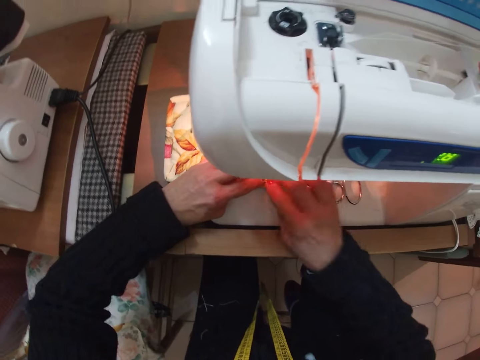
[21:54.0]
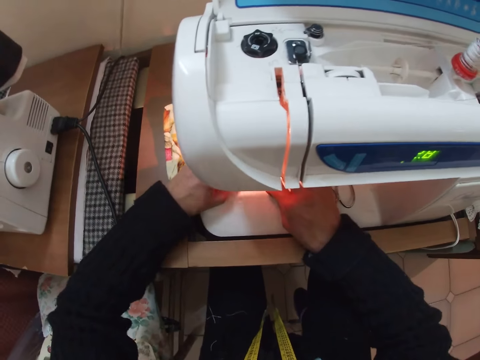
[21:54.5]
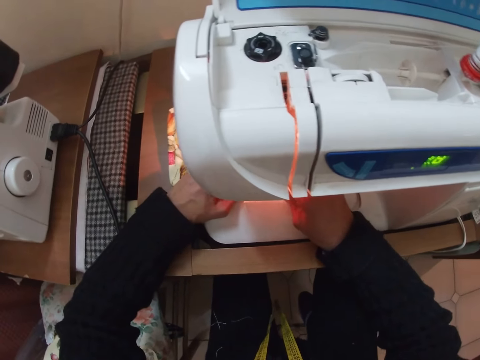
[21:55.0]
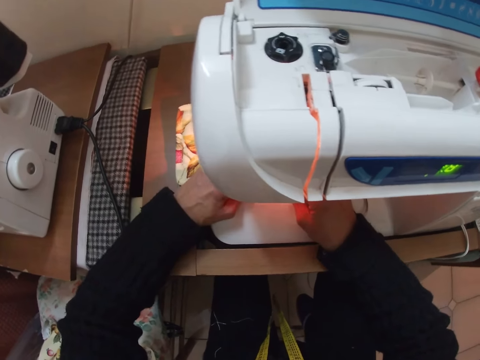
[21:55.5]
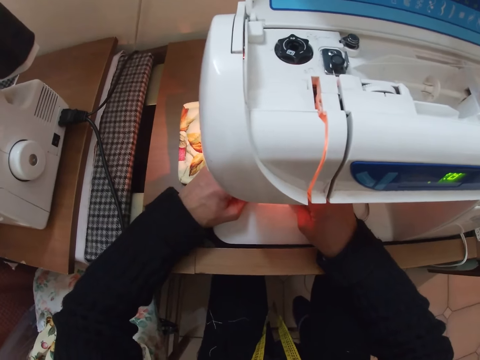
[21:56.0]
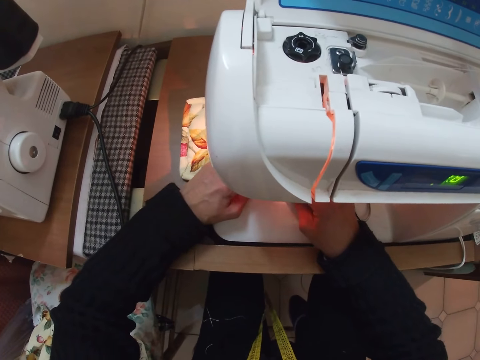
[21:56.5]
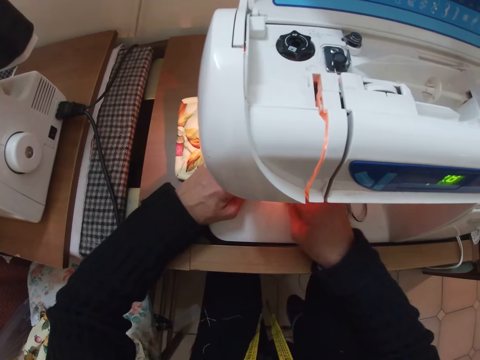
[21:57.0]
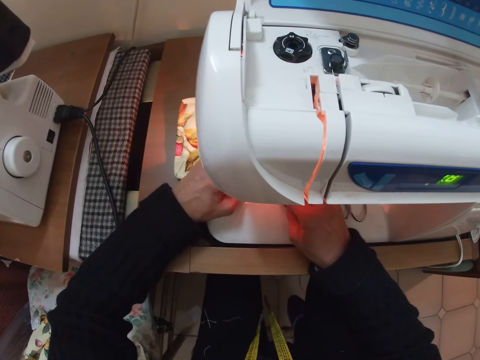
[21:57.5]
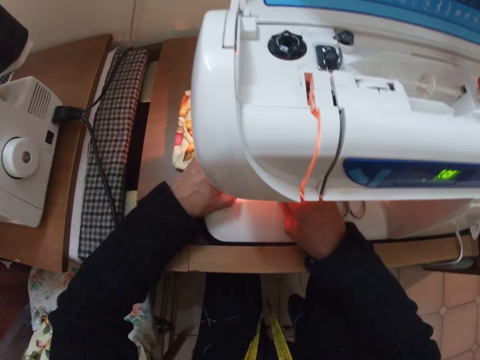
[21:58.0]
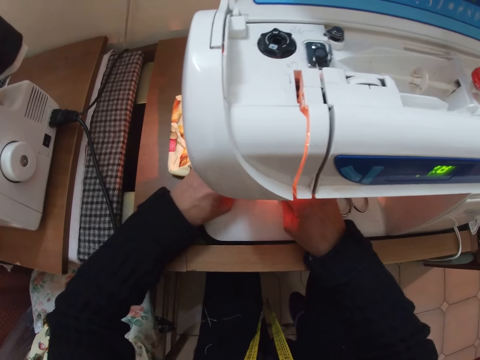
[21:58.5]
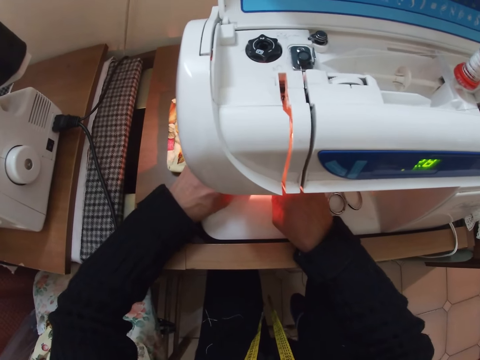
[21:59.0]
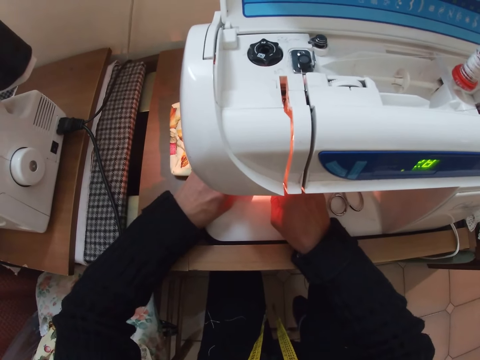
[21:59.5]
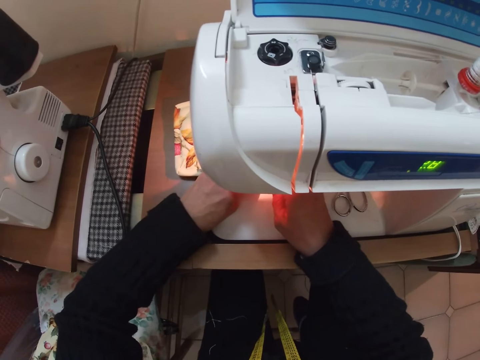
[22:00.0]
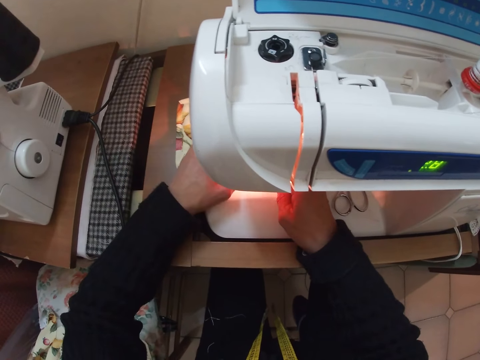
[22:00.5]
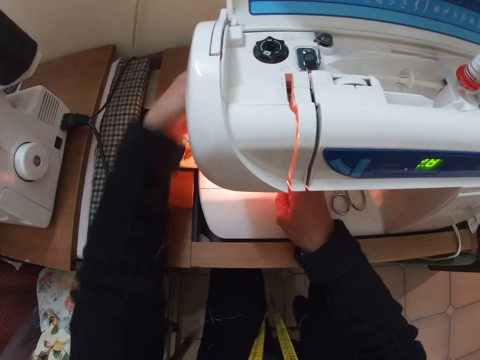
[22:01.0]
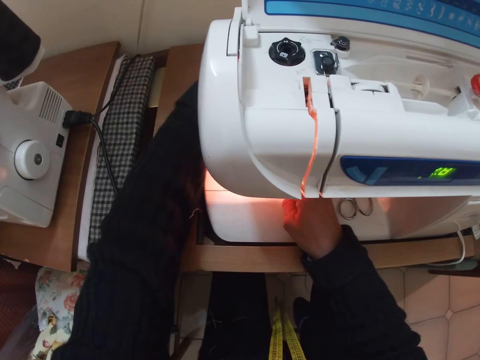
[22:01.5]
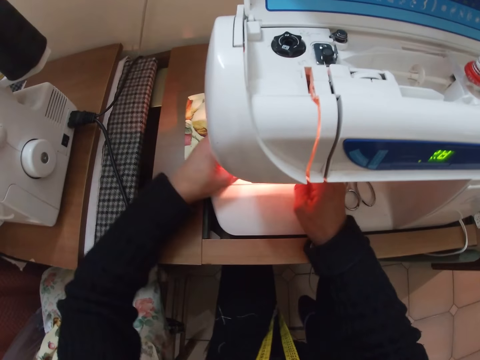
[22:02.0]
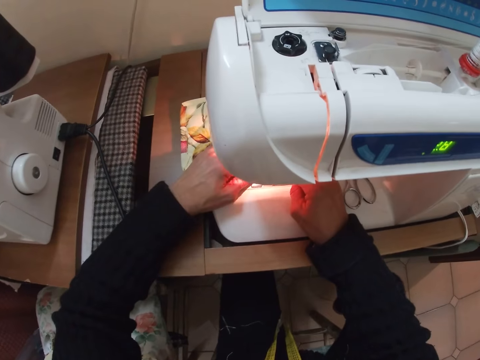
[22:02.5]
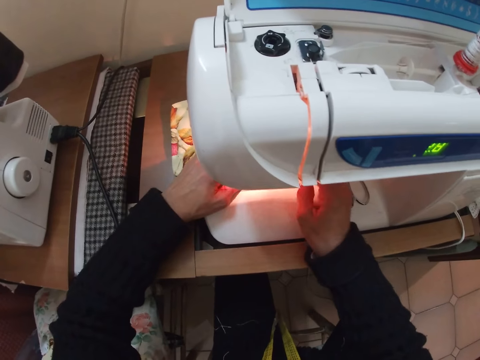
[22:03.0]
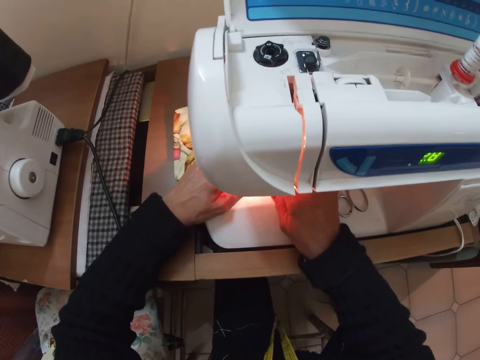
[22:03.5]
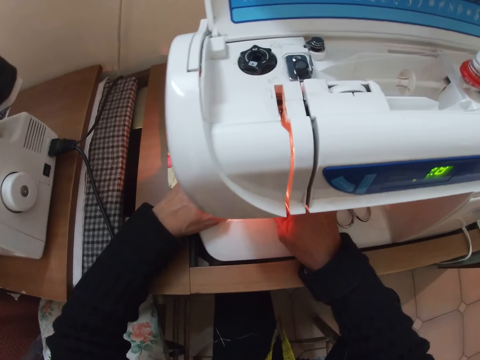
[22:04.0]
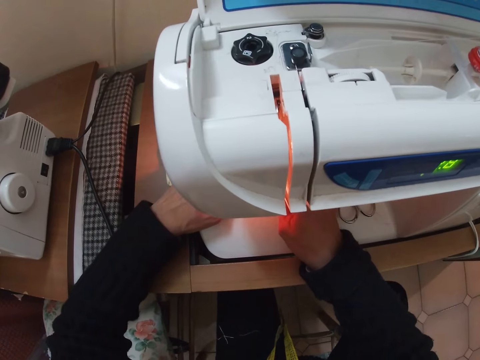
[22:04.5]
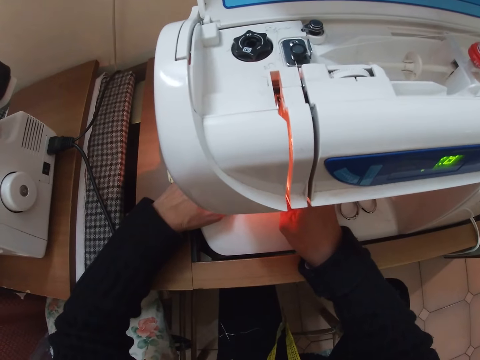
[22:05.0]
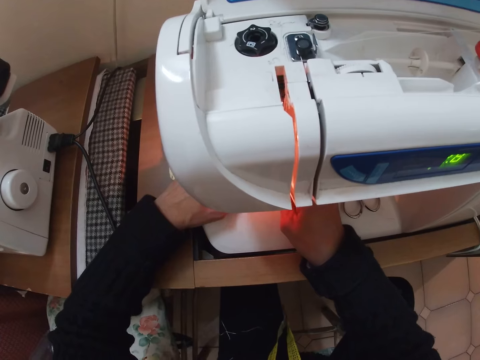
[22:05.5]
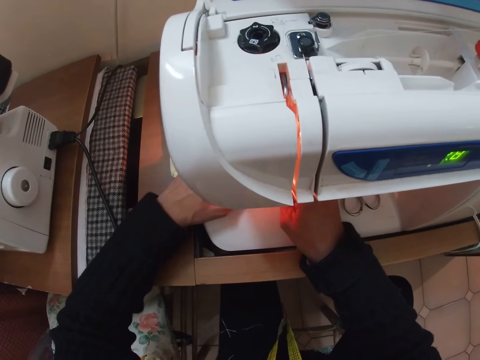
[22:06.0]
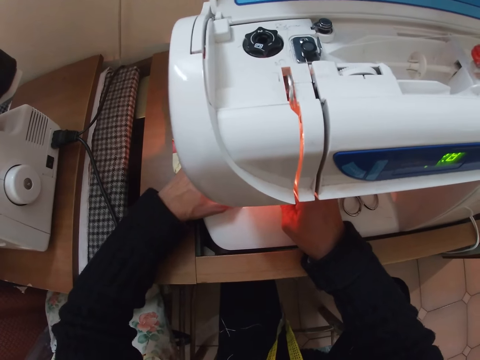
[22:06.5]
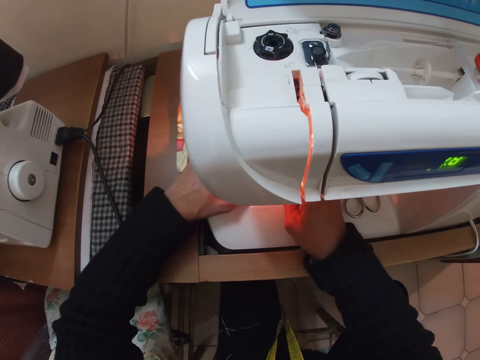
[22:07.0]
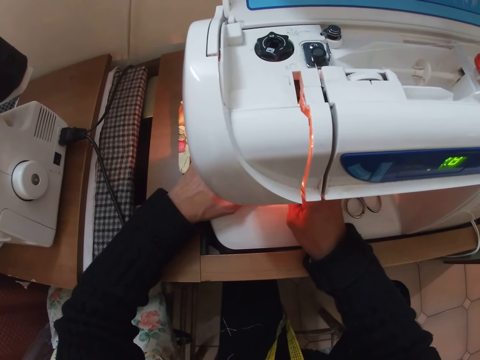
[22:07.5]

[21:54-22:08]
The camera wearer sews the piece of cloth. They hold the adjusting screw. They sew the cloth with the sewing machine.

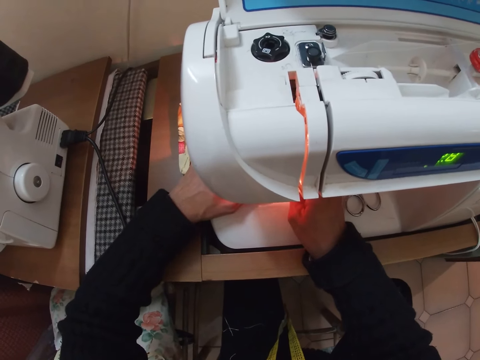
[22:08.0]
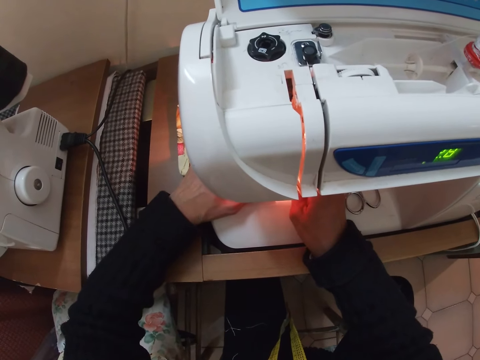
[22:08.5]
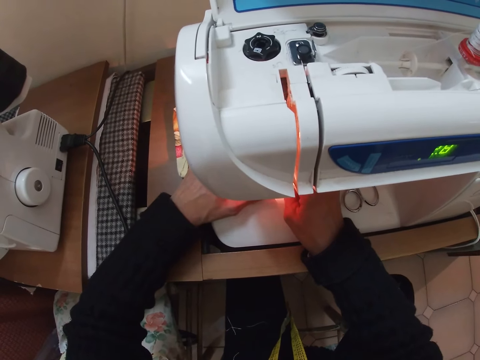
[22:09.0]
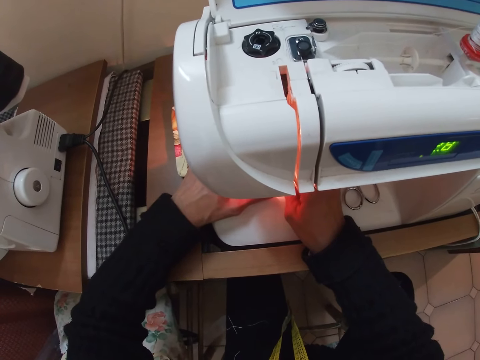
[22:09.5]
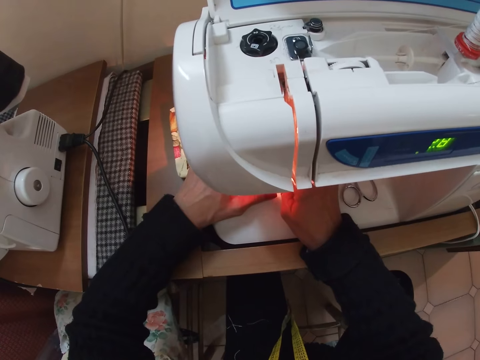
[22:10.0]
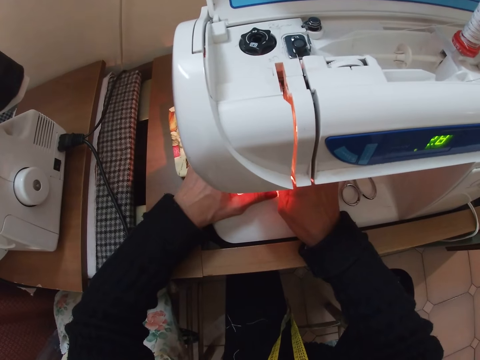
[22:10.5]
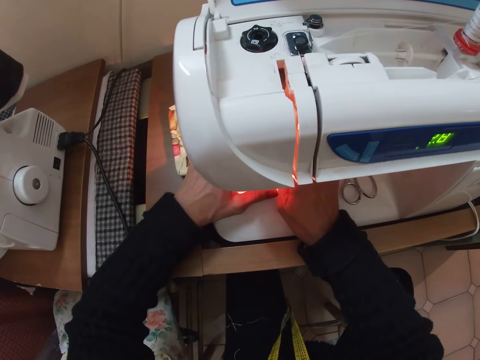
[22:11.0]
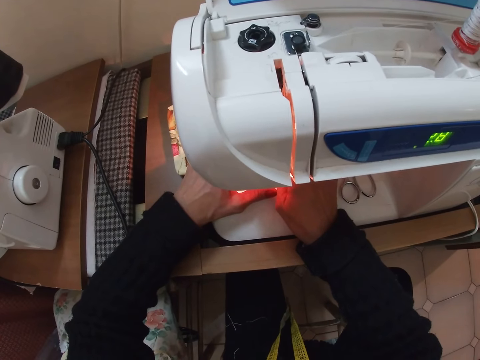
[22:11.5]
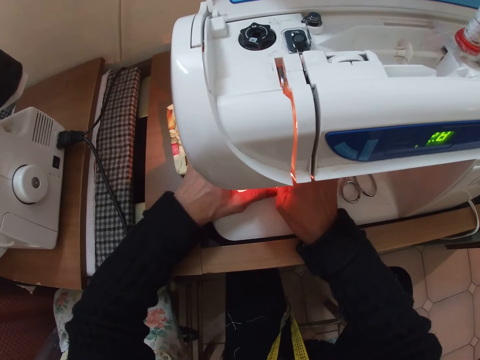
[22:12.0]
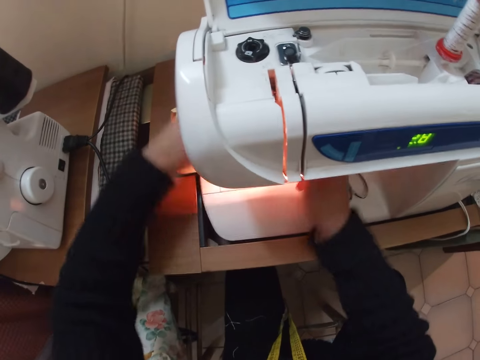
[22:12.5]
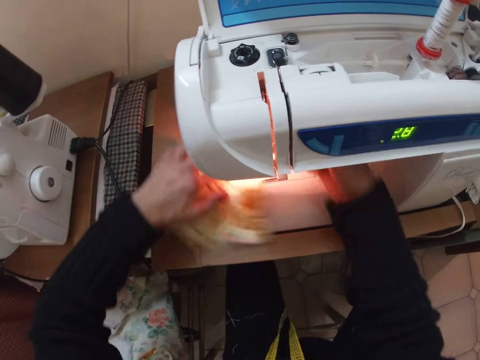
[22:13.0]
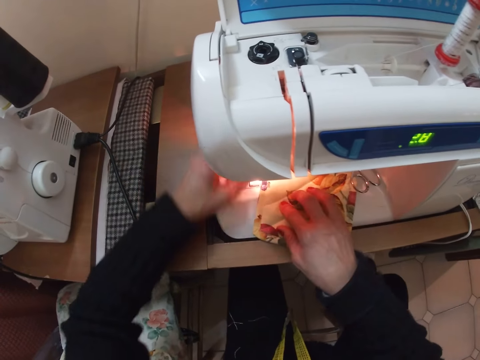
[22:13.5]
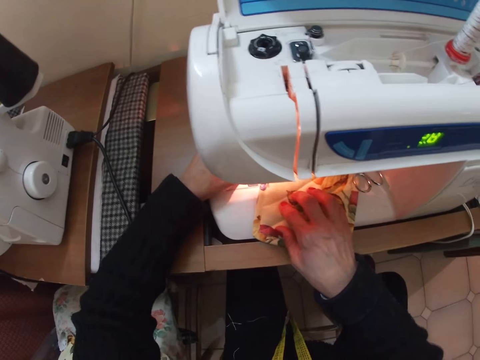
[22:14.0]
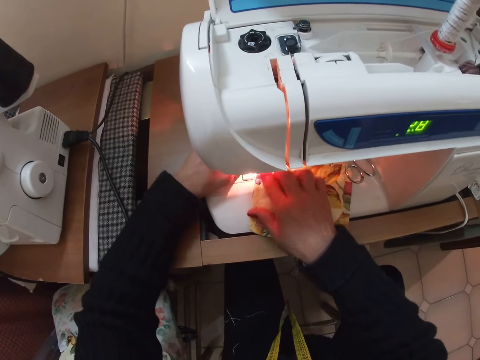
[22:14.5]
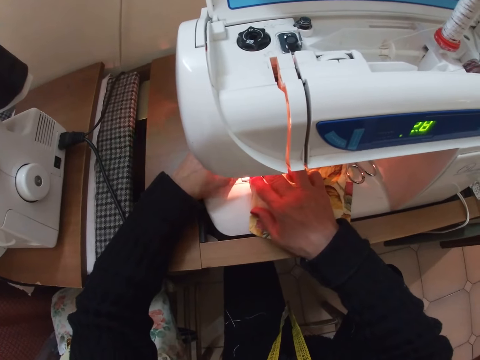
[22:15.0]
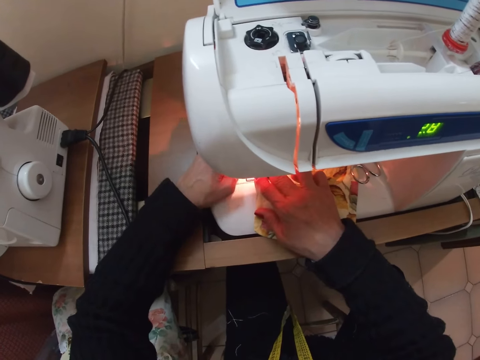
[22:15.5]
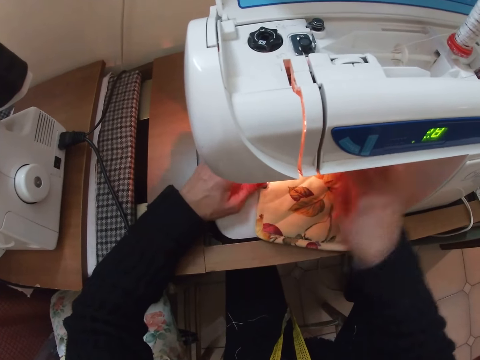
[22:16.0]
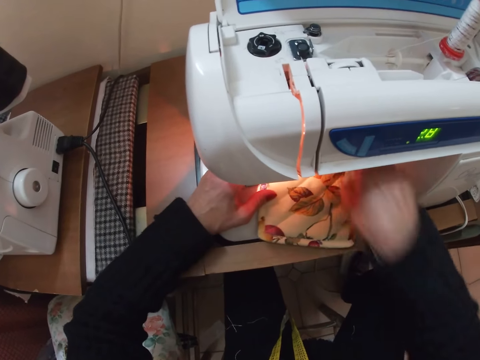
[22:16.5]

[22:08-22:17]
The camera wearer adjusts the cloth on the sewing machine with her left hand. She rotates the piece of cloth. She sews the piece of cloth. She picks up the scissors from the sewing machine.

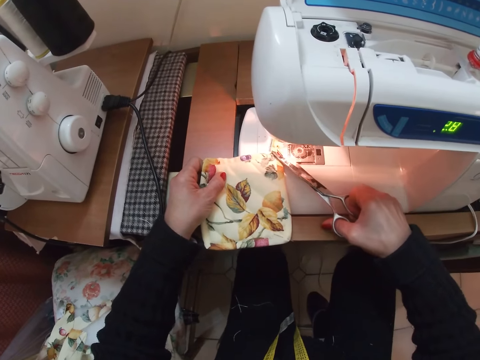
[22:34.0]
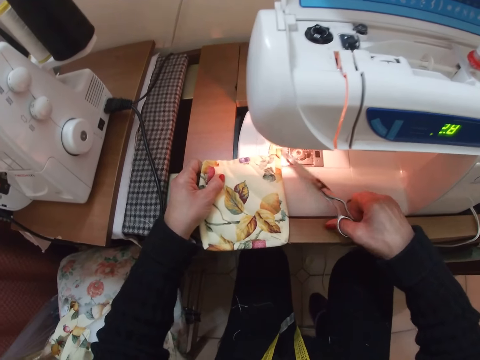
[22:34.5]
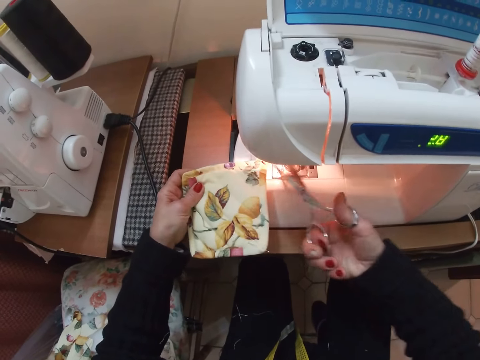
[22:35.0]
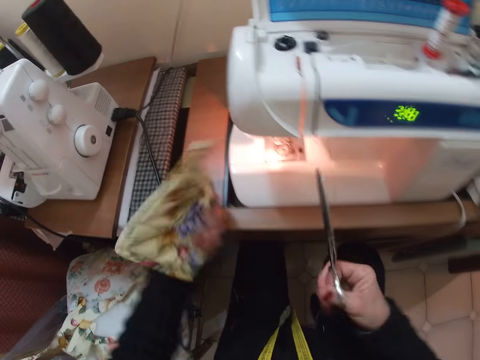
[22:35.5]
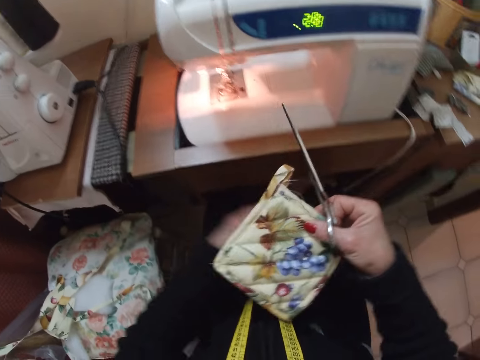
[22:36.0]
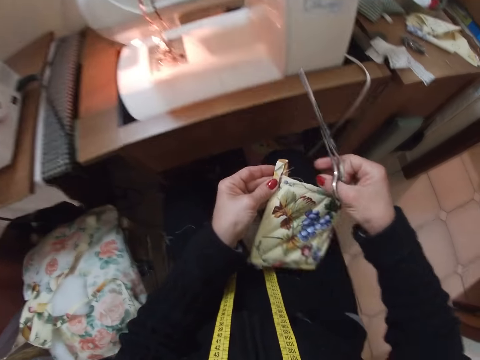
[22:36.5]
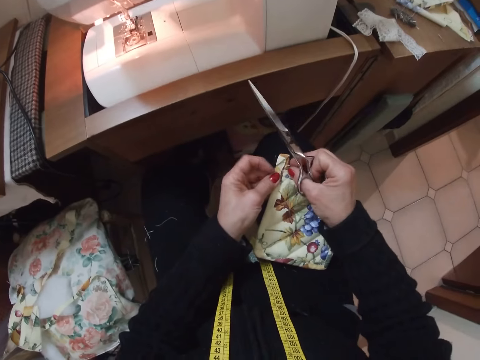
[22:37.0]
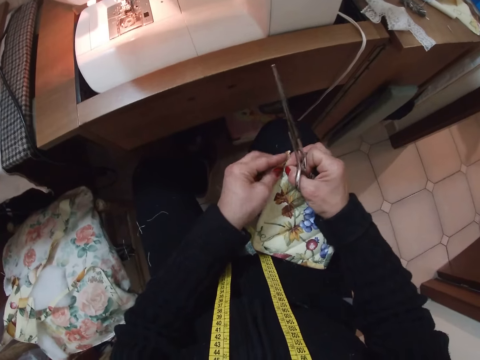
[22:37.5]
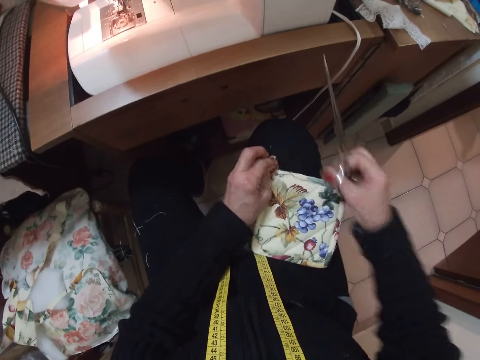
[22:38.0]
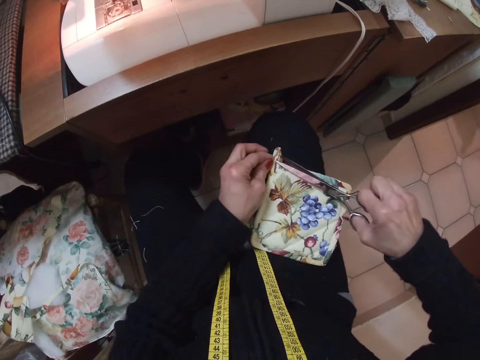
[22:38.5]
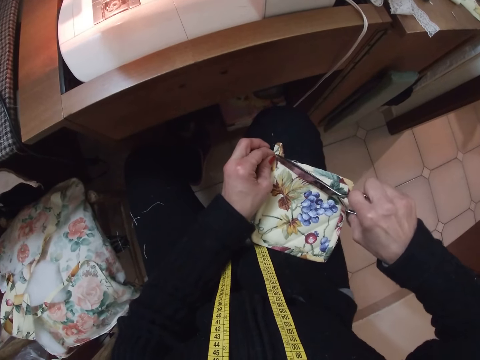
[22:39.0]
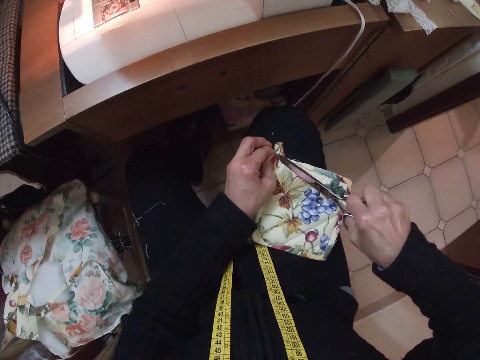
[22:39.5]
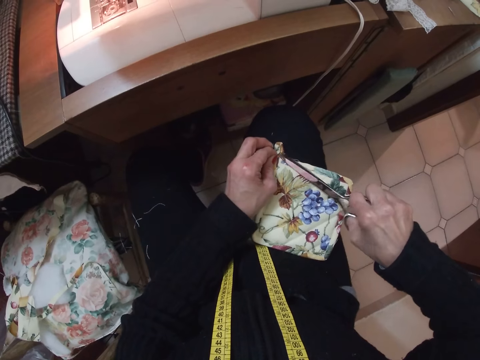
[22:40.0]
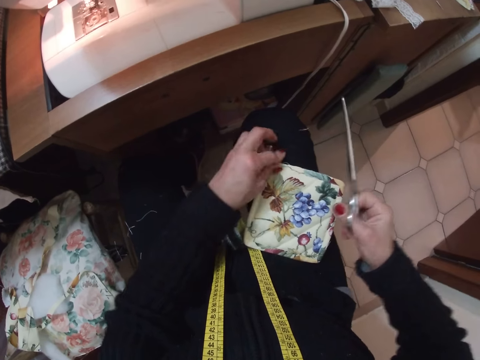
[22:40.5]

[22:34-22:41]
The camera wearer adjusts the cloth with both hands. They turn the piece of cloth. They remove a thread. They trim the cloth with the scissors. They cut threads.
